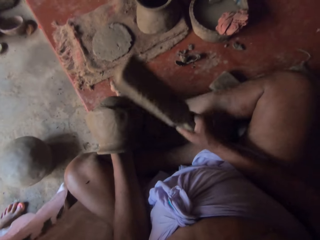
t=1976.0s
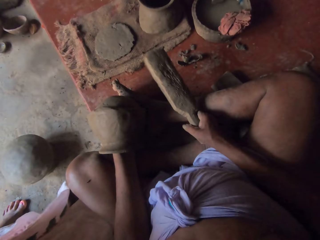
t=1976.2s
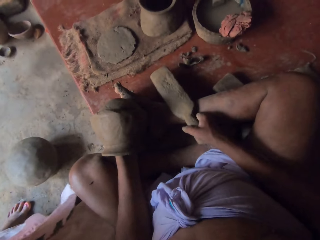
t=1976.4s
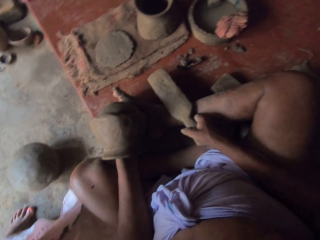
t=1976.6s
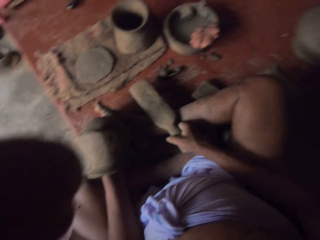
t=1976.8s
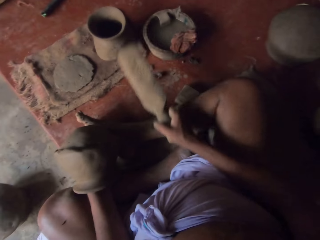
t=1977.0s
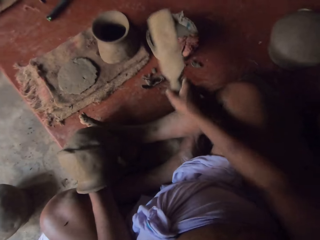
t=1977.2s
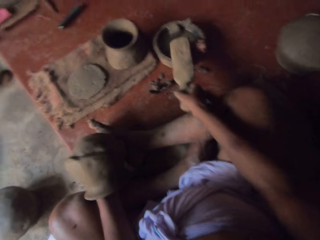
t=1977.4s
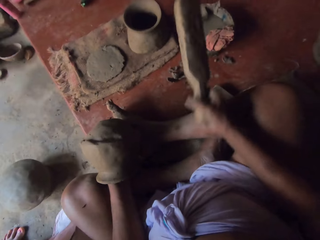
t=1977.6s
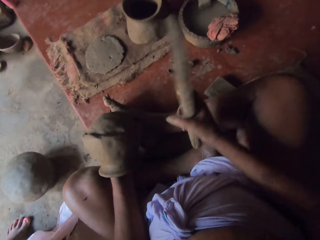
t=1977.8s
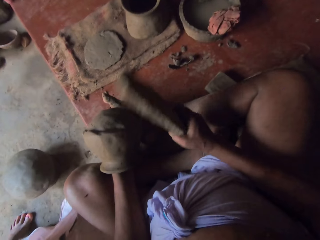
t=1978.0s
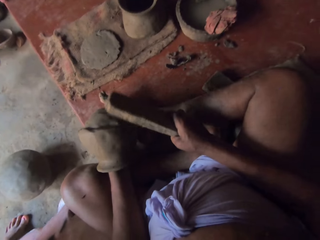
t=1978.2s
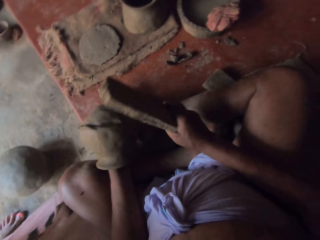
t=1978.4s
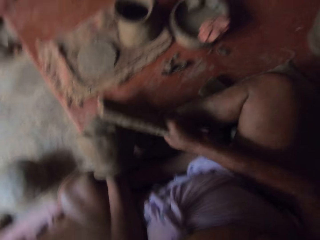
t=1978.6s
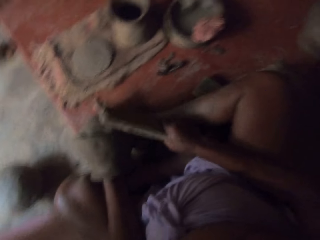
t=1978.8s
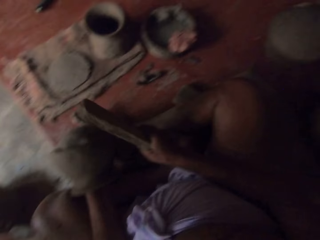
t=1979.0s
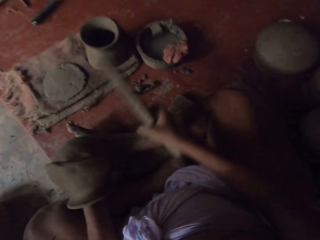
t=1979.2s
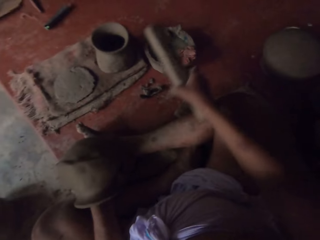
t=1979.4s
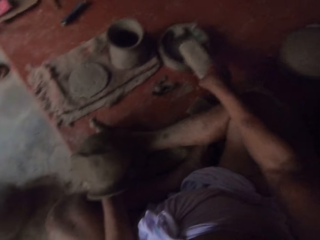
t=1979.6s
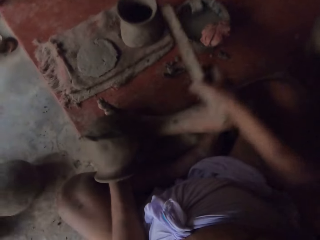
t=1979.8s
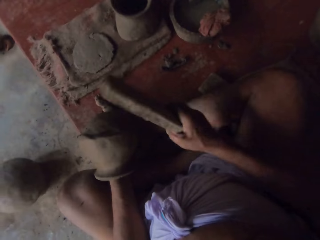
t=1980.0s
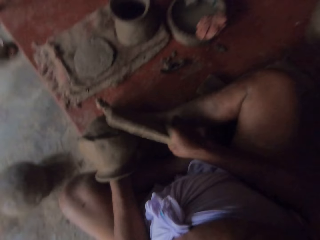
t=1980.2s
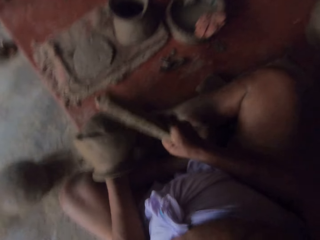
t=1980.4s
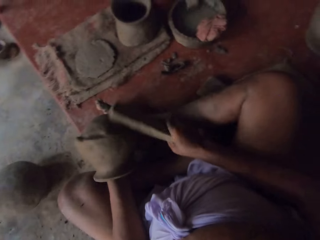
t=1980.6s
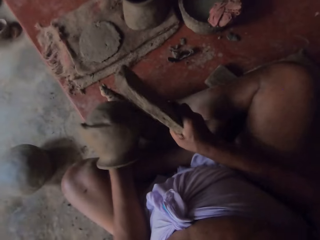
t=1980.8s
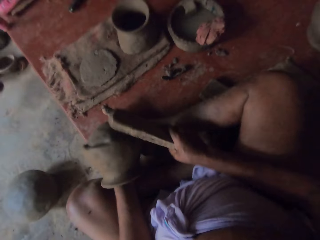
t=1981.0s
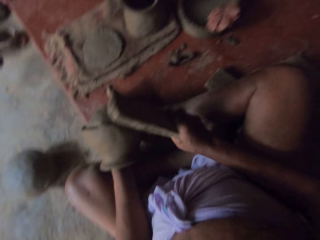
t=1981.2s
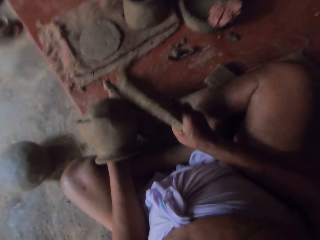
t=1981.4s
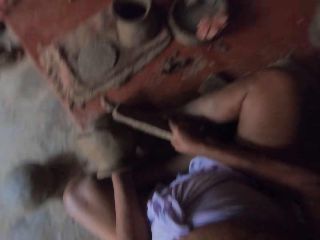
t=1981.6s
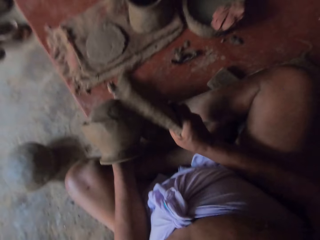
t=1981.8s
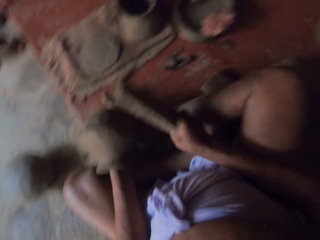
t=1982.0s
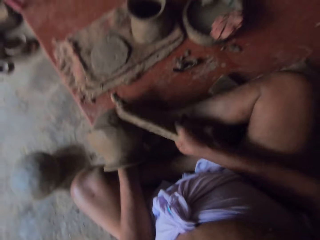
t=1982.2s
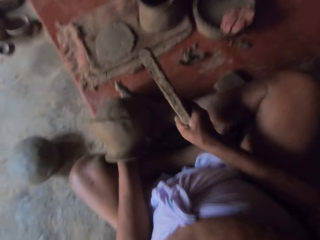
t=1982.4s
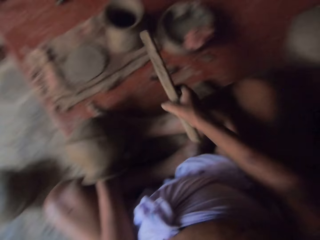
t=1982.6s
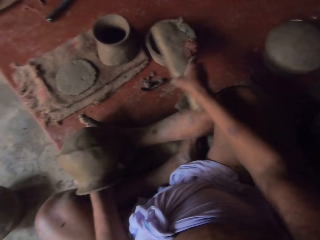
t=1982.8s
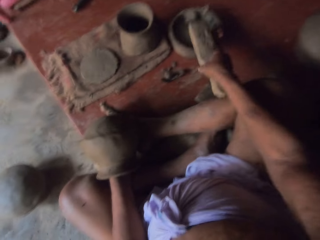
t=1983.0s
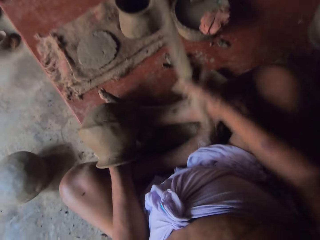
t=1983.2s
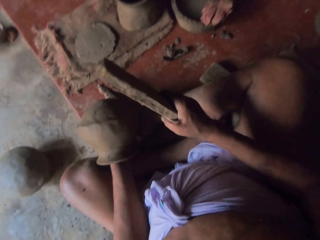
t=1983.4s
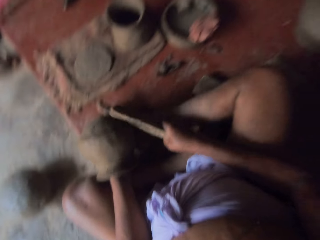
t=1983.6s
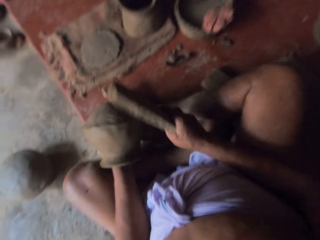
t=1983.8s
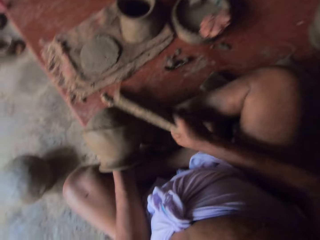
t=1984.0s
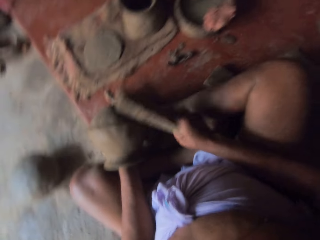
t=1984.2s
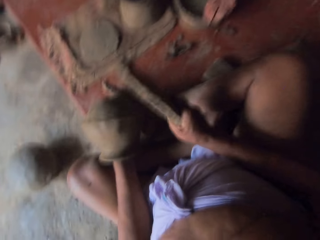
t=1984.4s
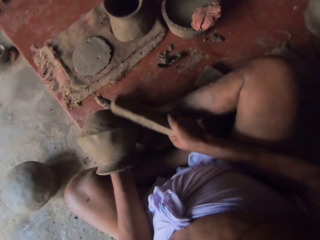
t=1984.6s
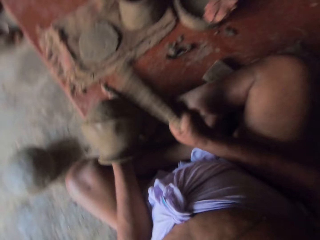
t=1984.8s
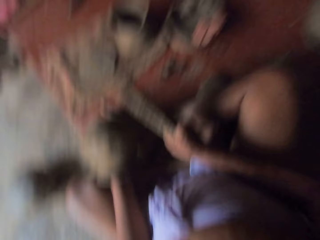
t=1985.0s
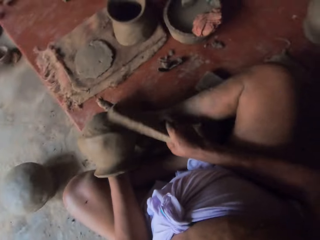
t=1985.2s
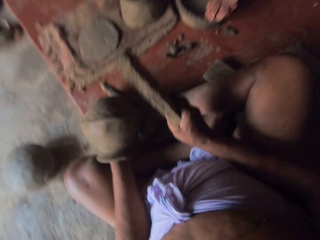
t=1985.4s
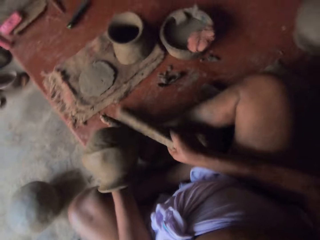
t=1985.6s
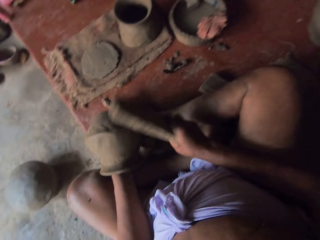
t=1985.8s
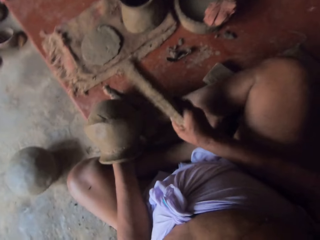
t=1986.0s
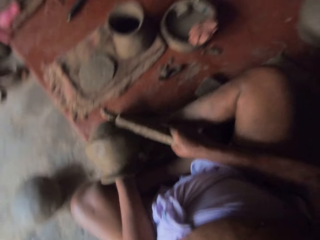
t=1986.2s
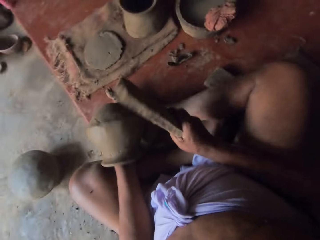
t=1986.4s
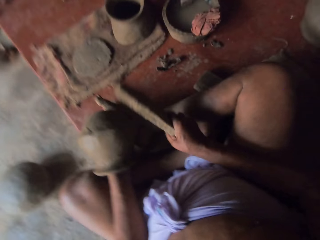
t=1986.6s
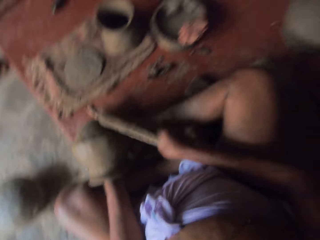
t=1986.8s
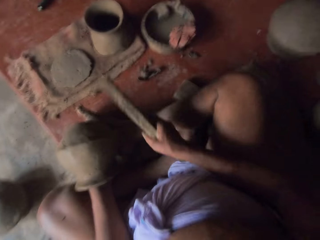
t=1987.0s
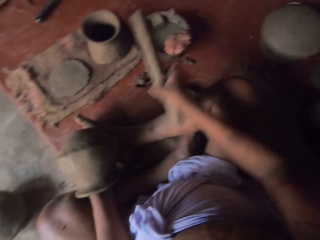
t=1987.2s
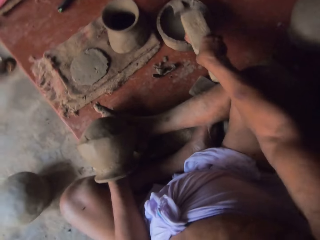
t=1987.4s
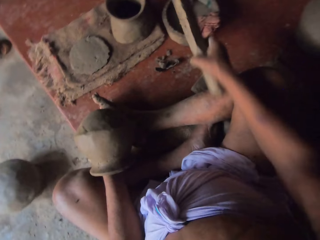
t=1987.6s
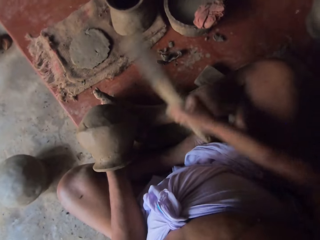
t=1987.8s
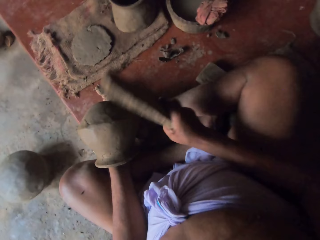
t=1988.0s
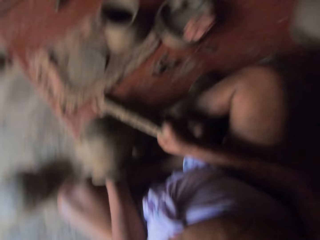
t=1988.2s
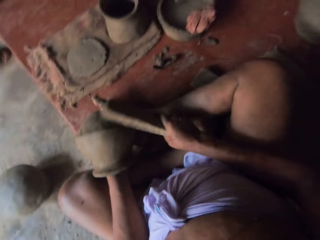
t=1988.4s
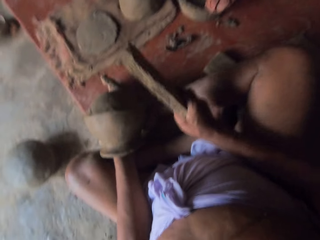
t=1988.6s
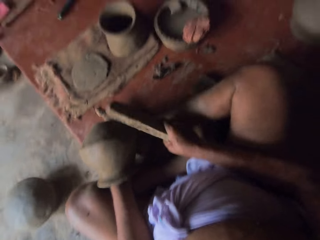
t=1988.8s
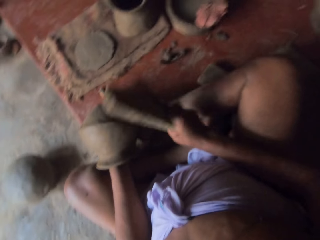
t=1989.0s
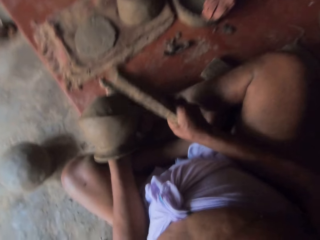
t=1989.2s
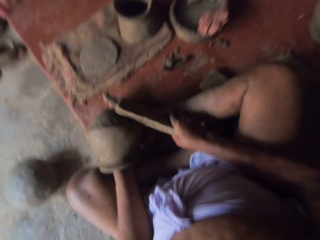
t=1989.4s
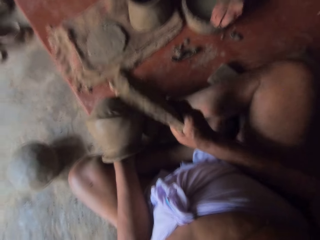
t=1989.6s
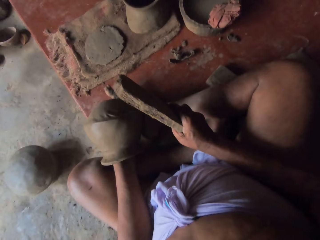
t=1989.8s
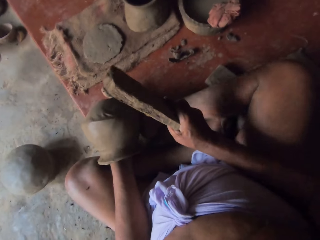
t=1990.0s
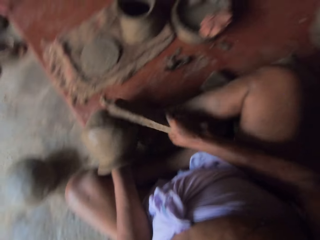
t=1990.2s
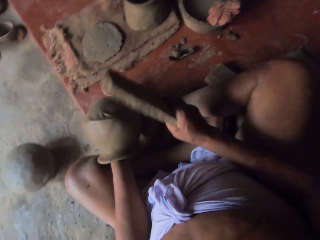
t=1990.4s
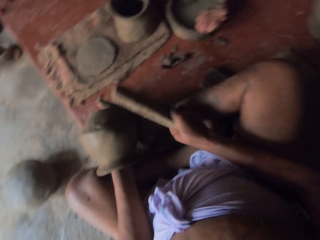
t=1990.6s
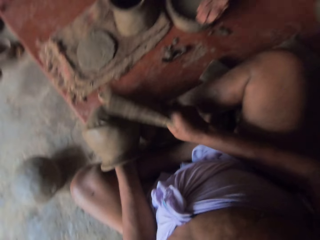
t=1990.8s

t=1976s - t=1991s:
The camera wearer shapes the clay pot with a potter's rib. They place the potter's rib on their lap. They hit the potter's rib on a cloth. They place the potter's rib or stick in the mixture. They shape the clay pot with the potter's rib. They hit the potter's rib on the cloth. They shape the clay pot with the potter's rib. They hit the potter's rib on the cloth. They place the stick in the mixture. They shape the clay pot with the potter's rib. They hit the potter's rib on the cloth. They shape the clay pot with the potter's rib. They place the stick in the mixture.

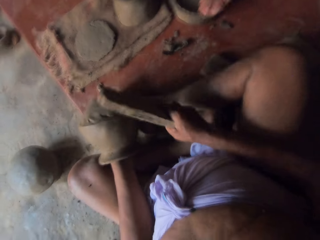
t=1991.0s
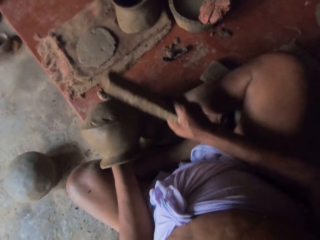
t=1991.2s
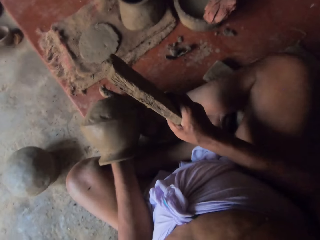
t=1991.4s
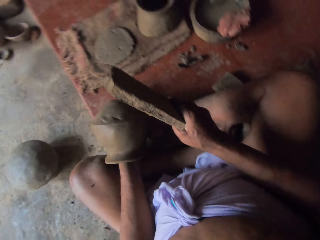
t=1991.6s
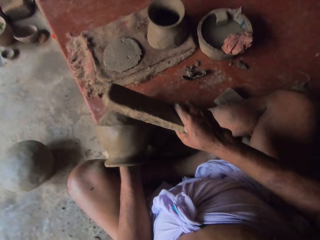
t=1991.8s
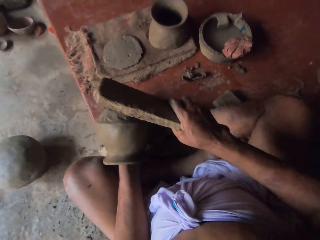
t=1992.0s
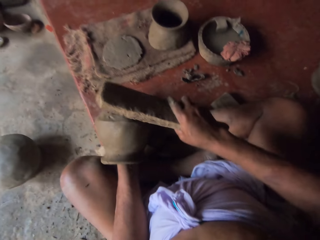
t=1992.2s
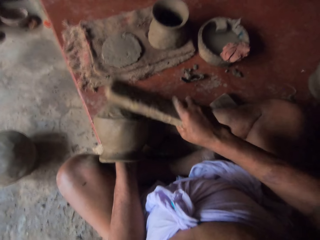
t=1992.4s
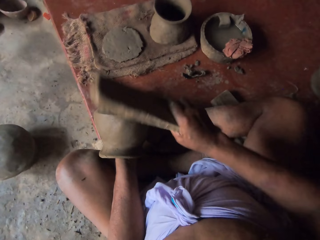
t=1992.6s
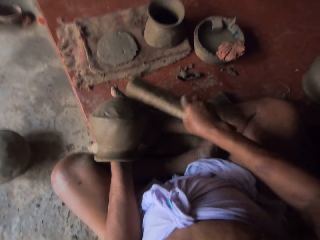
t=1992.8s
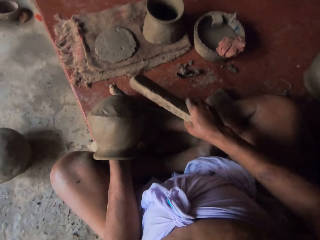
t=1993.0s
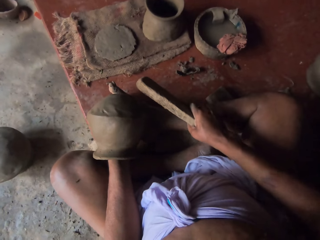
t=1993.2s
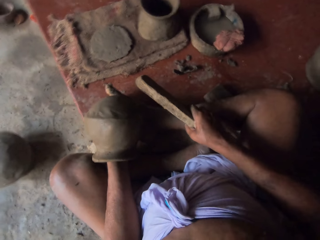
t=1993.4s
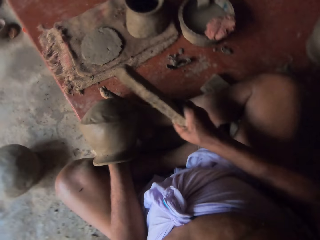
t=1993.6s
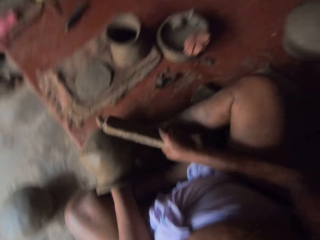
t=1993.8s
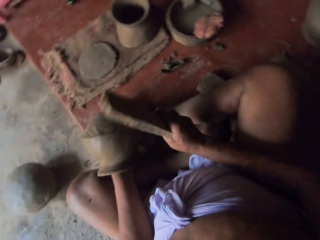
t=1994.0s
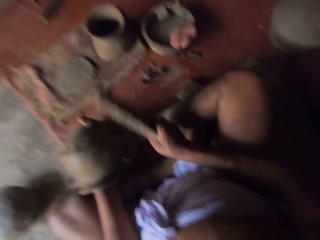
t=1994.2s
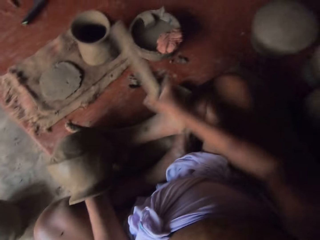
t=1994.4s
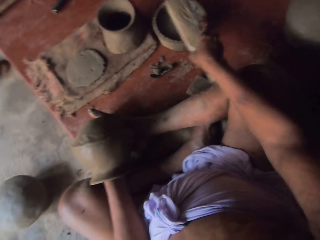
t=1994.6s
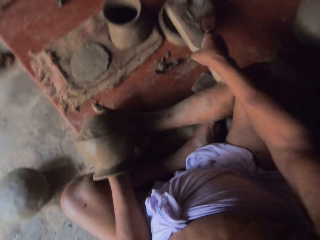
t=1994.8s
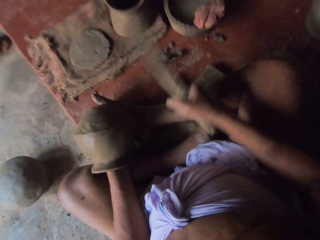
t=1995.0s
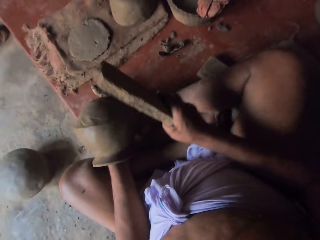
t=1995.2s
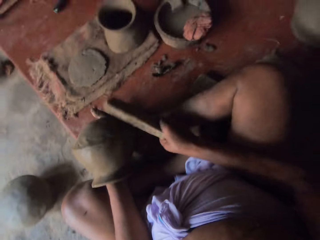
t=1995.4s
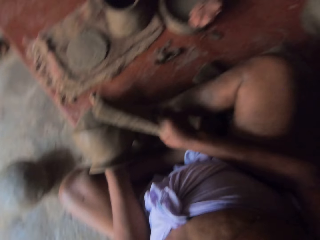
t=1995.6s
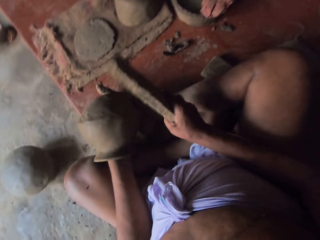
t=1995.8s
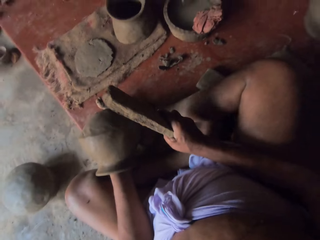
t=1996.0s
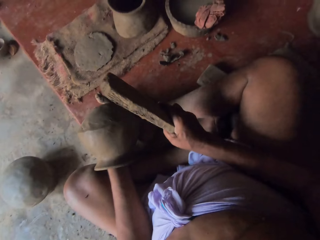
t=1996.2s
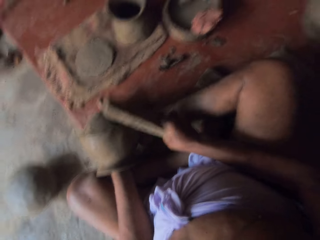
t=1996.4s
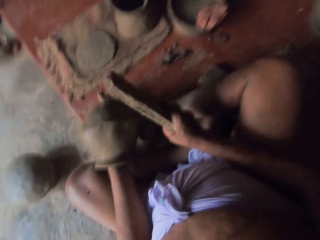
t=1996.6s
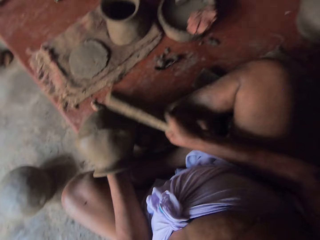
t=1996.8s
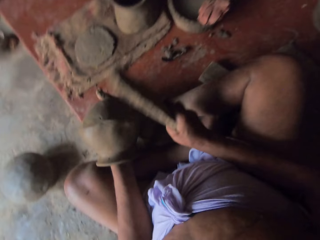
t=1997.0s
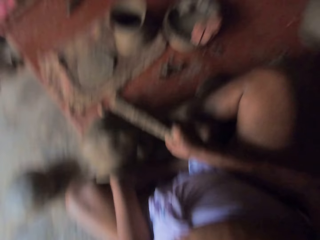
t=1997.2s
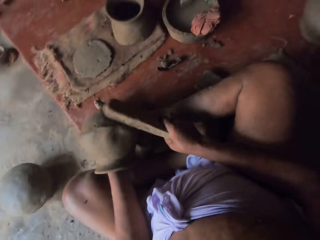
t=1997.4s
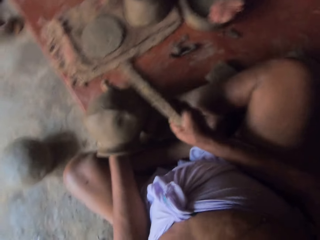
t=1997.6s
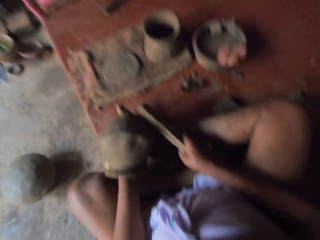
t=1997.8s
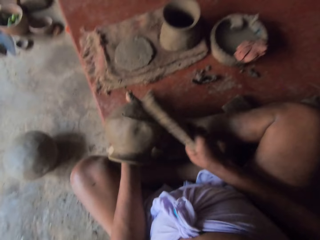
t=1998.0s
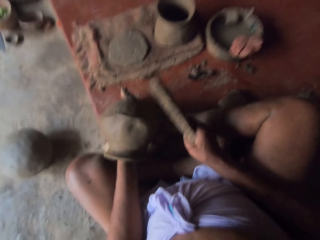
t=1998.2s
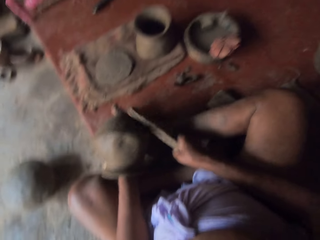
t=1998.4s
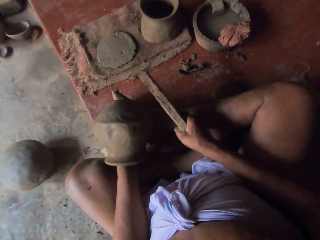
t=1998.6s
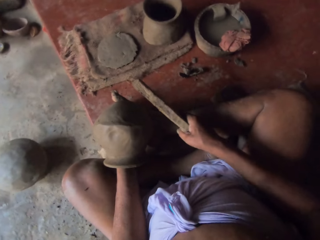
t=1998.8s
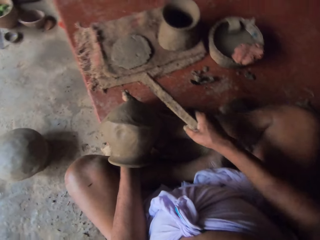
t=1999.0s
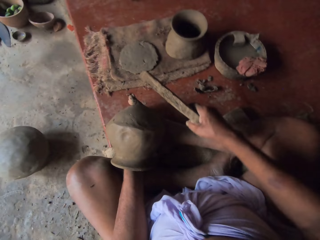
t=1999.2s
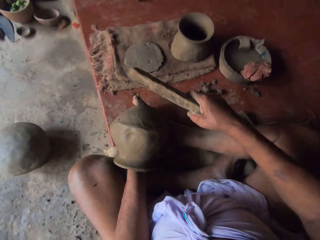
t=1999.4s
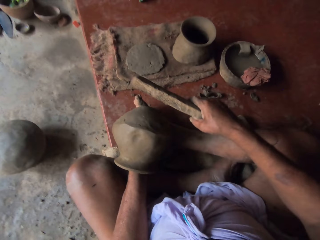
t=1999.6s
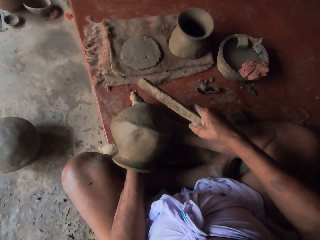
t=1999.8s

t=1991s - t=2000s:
The camera wearer hits a potter's rib on a cloth. They place the potter's rib or stick in the mixture. They shape the clay pot with the potter's rib.
